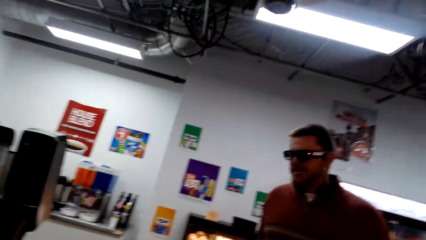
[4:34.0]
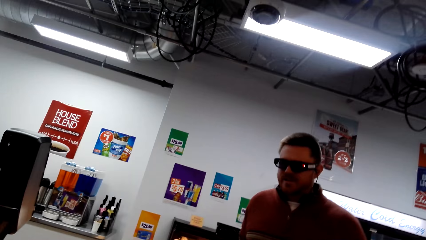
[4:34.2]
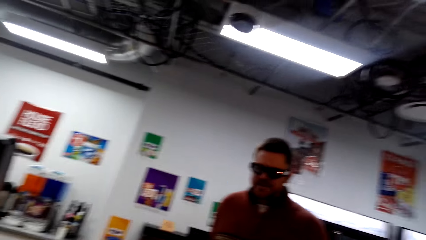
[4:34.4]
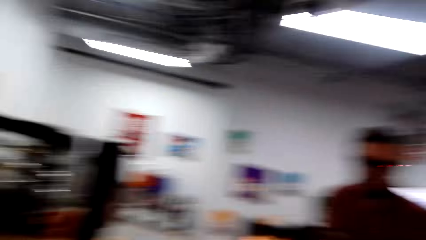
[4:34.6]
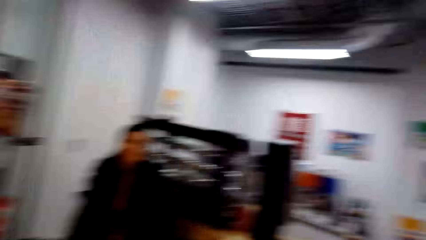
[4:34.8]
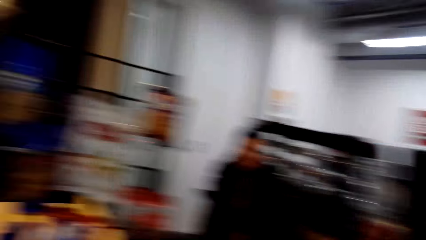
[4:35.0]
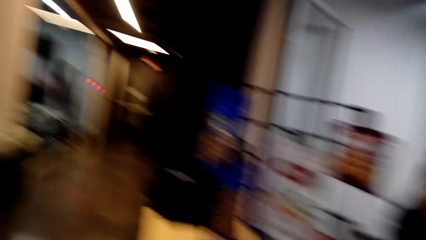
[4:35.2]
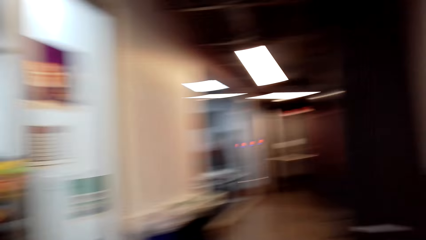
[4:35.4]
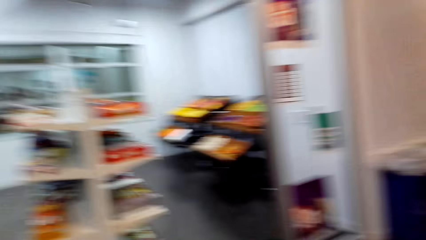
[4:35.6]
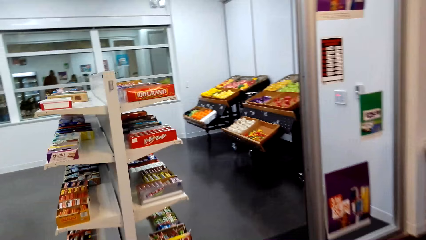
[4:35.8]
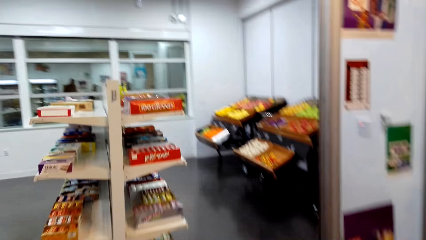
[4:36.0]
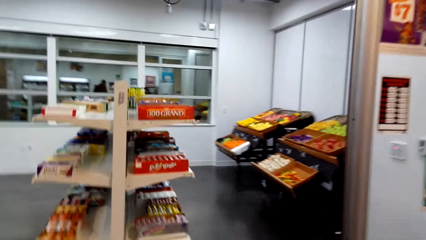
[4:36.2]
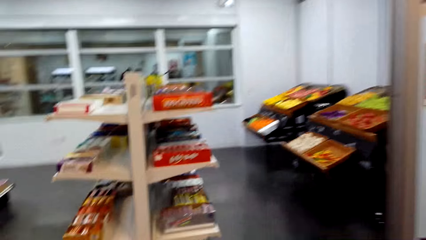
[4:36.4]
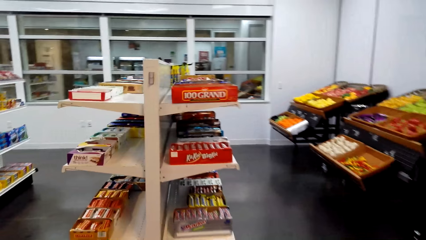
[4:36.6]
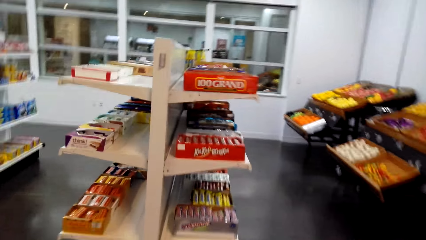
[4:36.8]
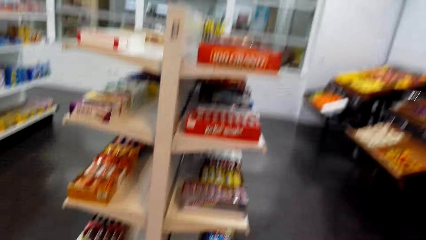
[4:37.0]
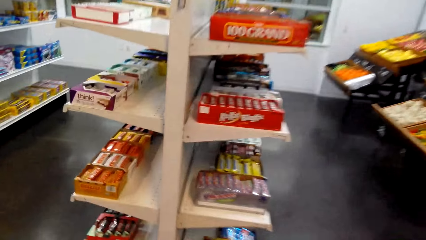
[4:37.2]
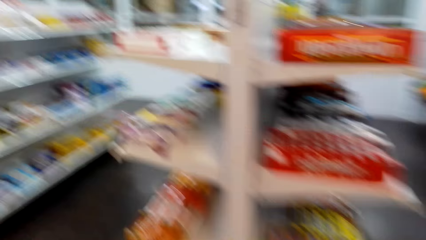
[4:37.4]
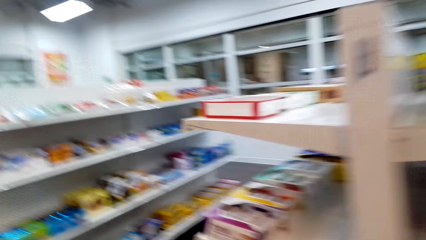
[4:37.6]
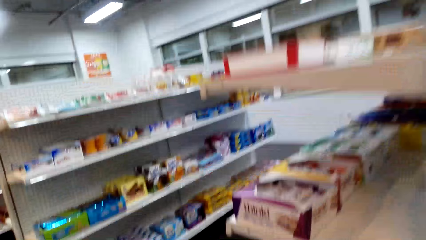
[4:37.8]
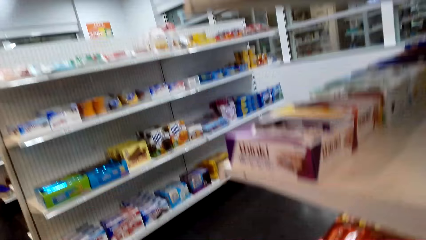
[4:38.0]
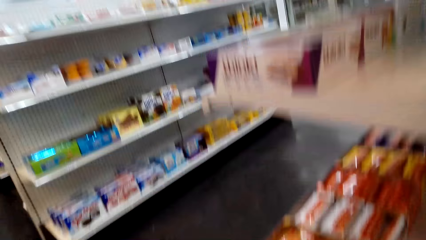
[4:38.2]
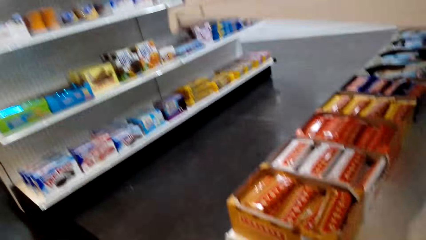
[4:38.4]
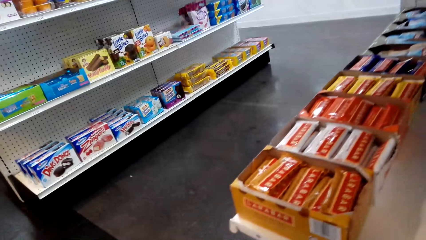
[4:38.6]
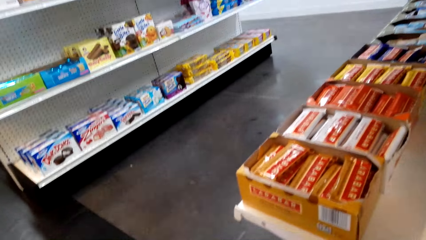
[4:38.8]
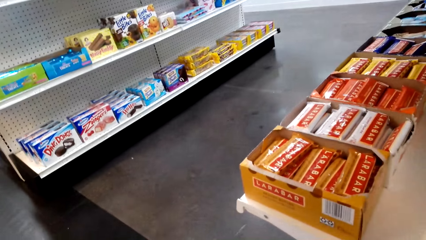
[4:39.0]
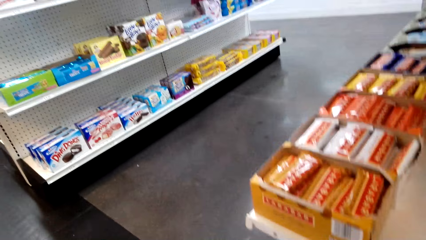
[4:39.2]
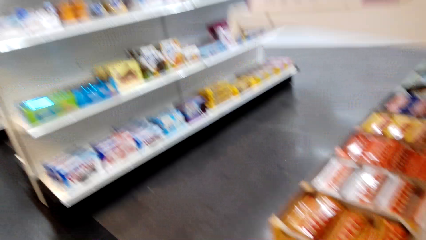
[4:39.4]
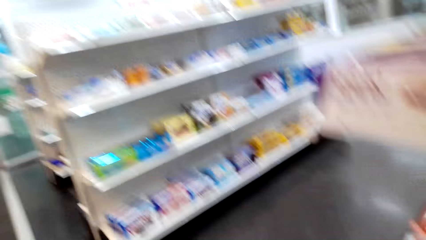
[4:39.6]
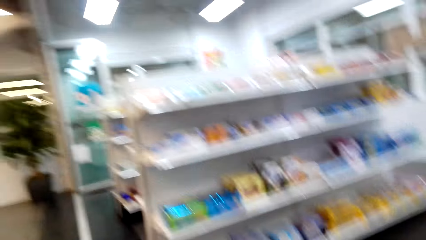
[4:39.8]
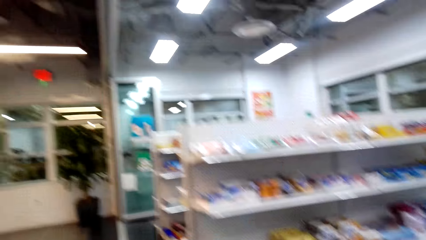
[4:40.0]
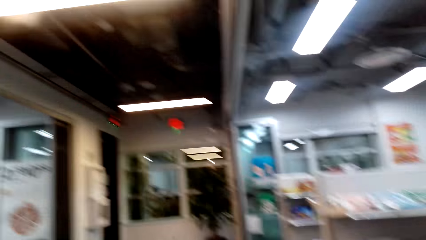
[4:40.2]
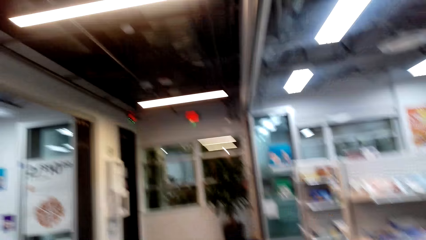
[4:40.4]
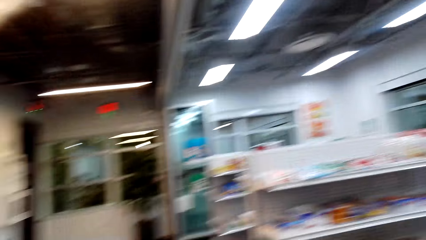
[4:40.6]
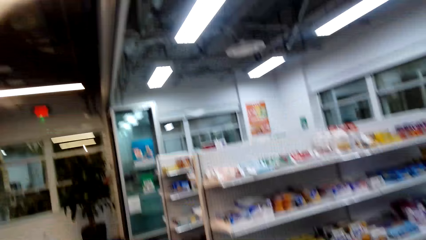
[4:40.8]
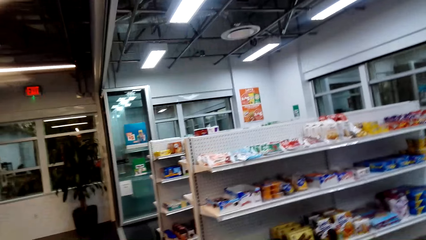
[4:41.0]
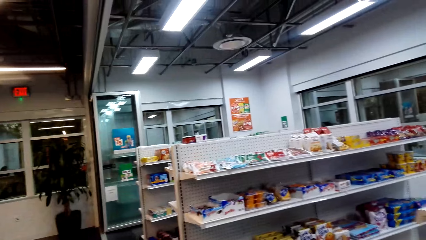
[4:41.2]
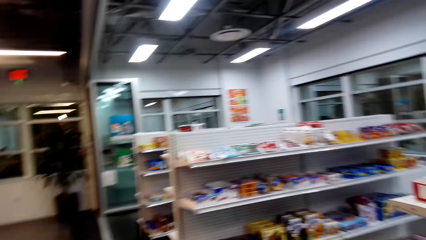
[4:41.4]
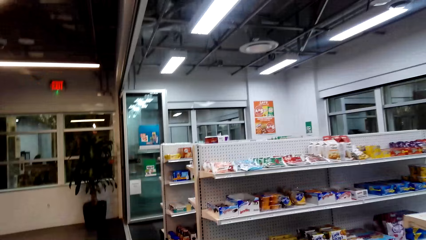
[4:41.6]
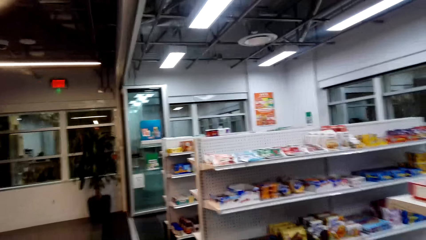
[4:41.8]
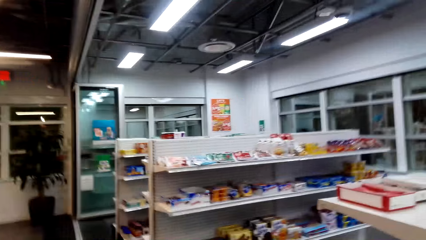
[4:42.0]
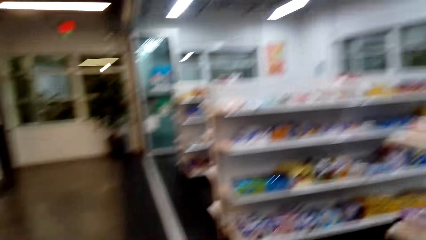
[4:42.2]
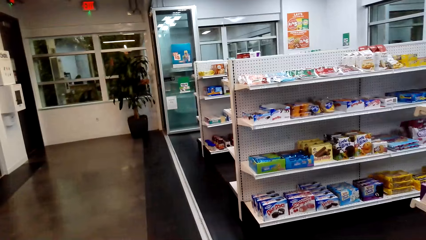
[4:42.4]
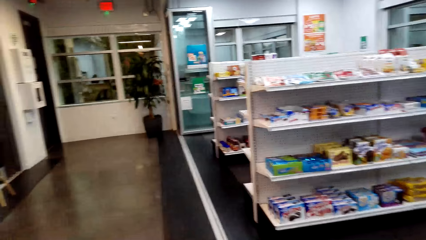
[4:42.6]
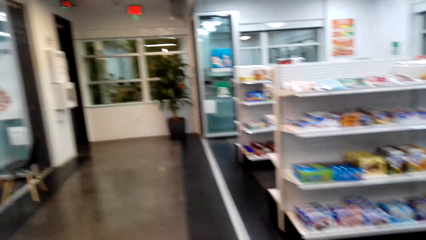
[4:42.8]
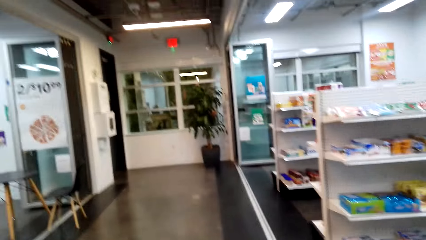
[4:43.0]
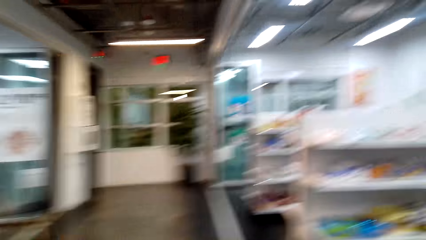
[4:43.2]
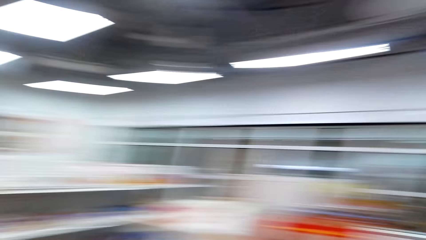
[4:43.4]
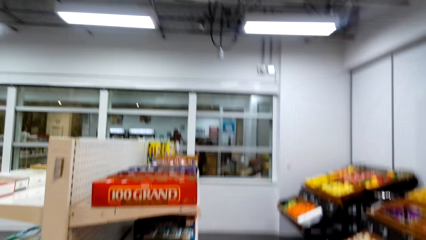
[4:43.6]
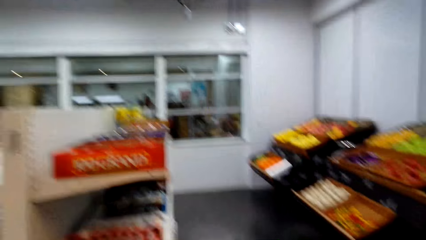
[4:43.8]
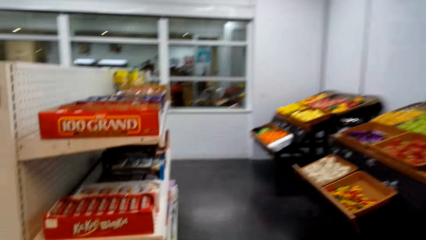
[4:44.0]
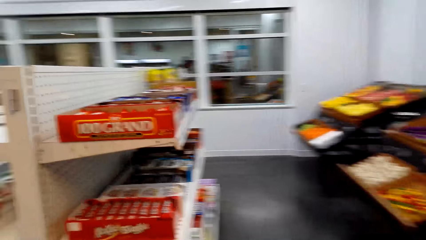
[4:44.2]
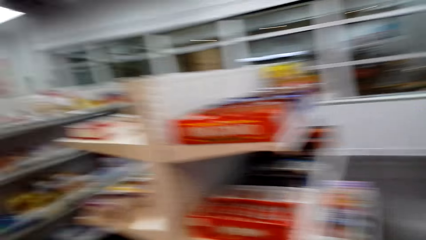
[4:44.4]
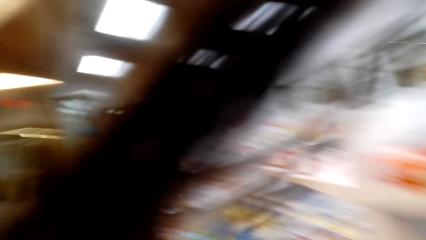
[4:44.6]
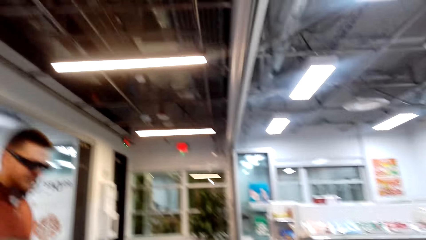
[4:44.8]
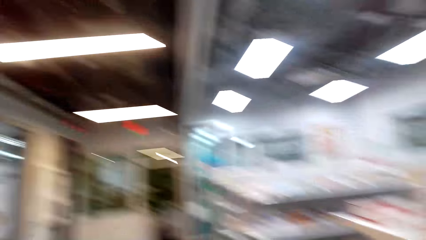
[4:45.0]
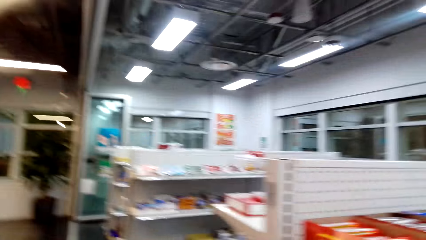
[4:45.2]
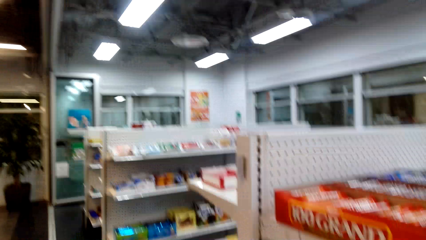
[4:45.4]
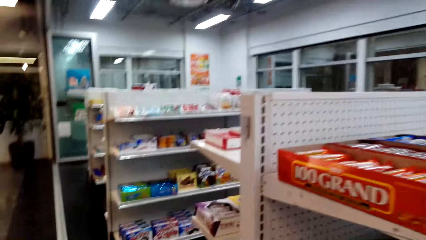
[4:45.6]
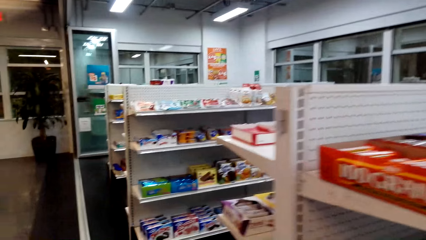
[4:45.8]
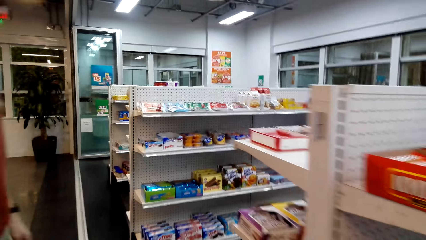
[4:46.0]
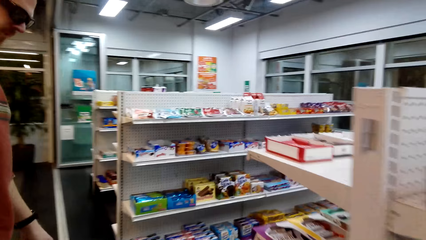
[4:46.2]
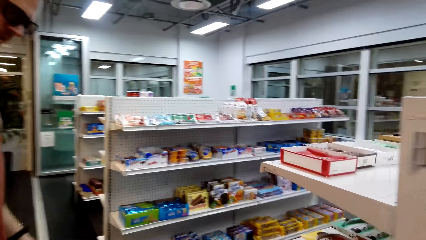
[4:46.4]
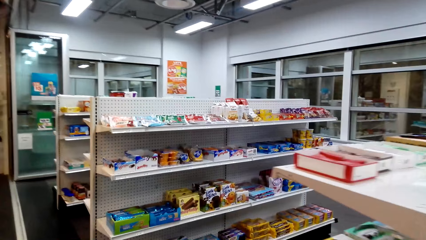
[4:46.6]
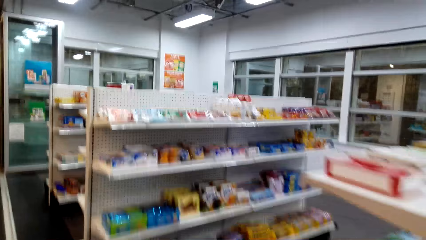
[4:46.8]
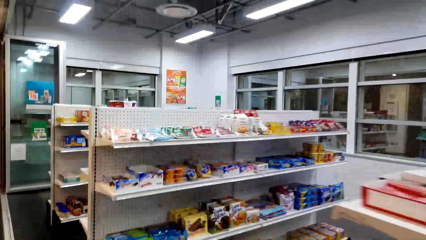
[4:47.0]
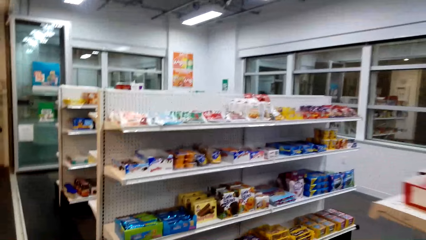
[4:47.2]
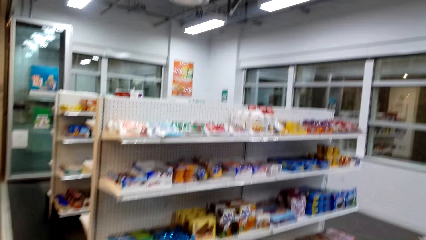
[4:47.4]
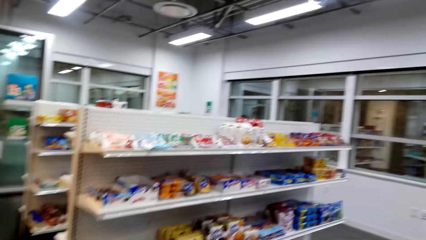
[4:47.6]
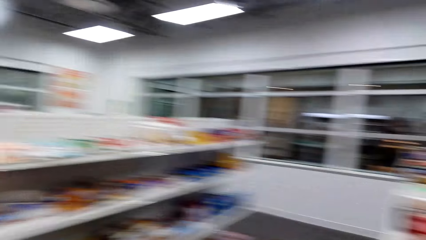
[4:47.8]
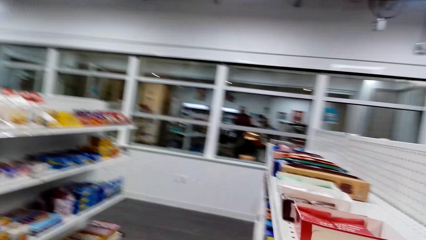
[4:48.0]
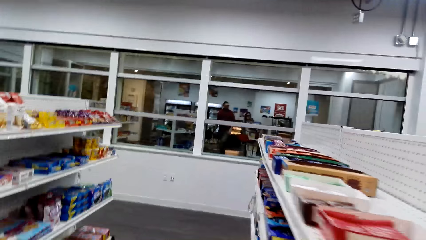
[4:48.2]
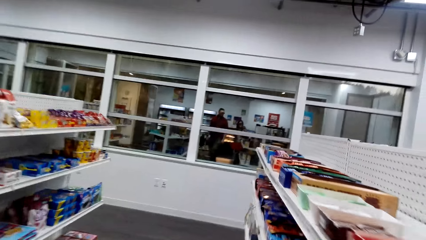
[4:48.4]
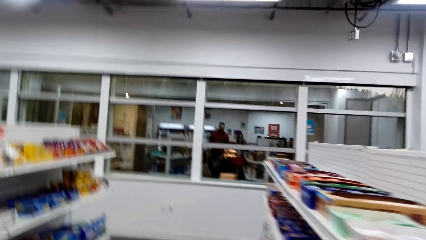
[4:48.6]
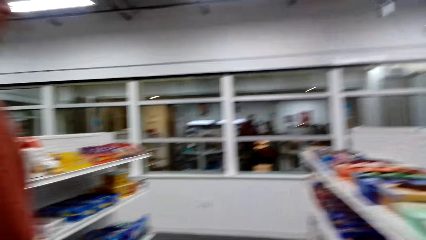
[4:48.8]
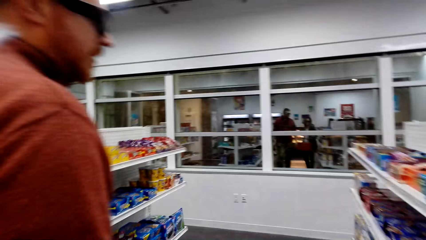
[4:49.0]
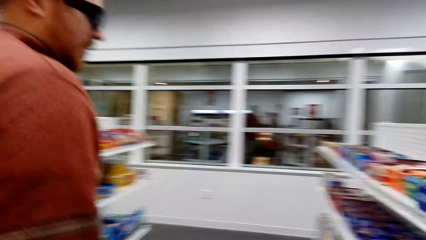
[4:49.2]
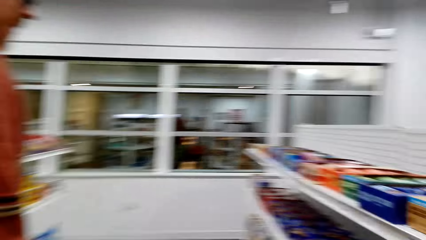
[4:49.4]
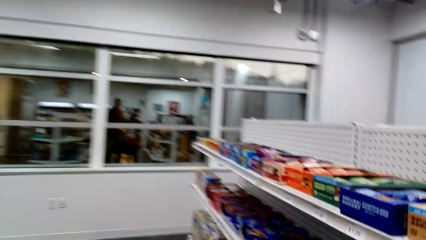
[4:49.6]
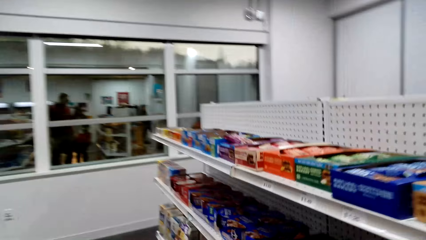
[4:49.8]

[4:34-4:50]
The camera wearer walks towards the snacks shelf. They look at the products on the shelves. They converse with a man. The camera wearer and the man walk around in the supermarket. The camera wearer converses with the man.
